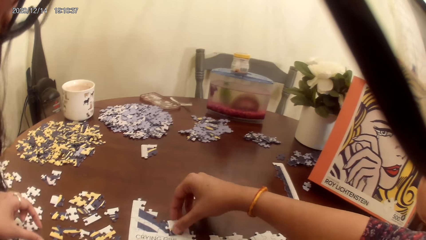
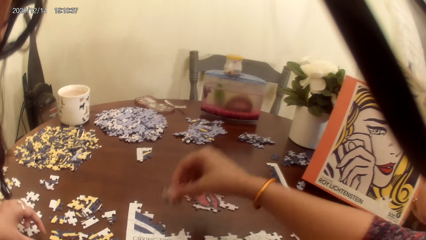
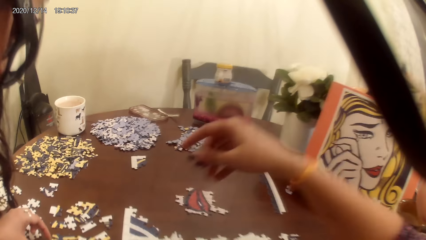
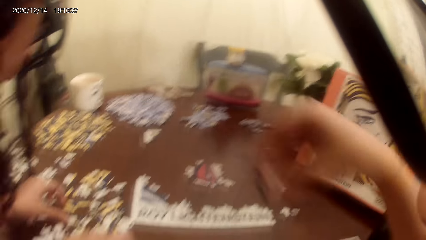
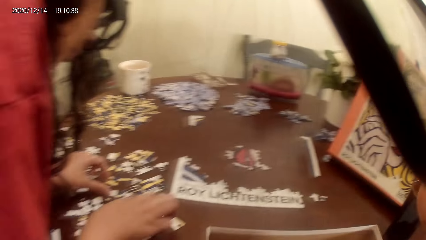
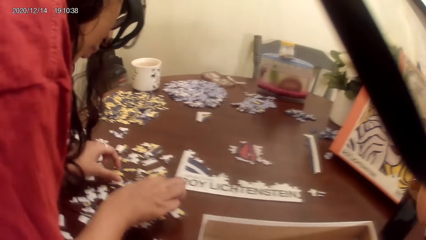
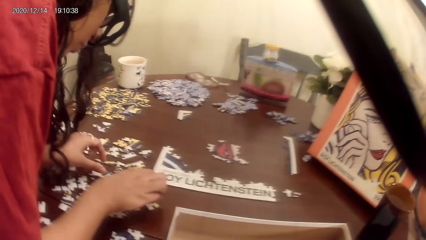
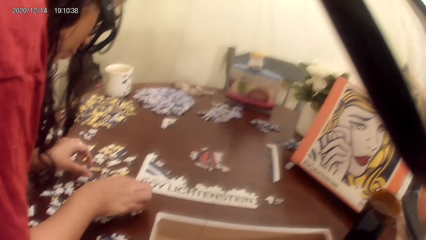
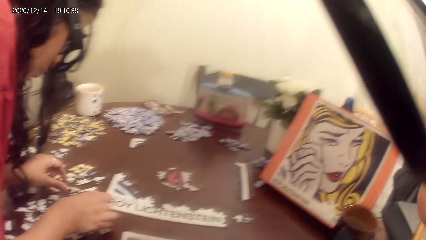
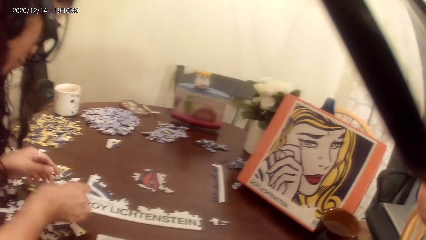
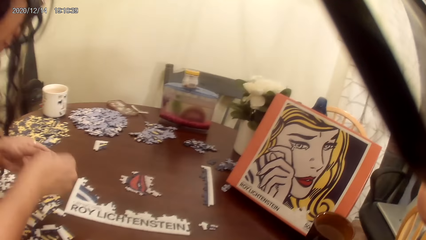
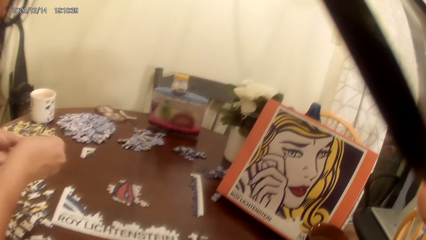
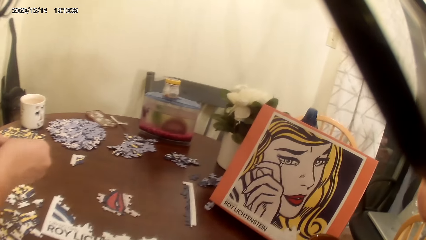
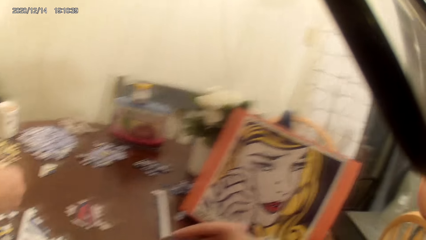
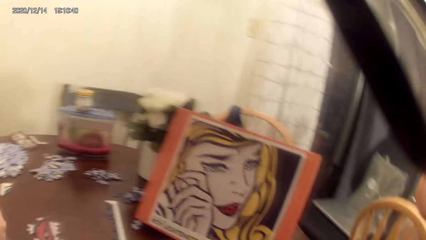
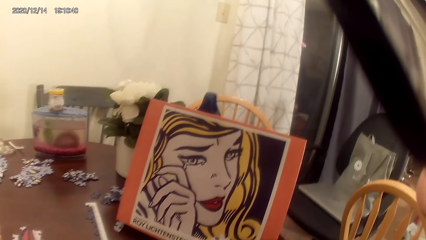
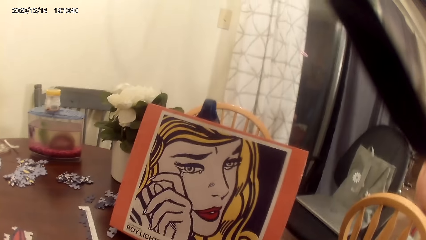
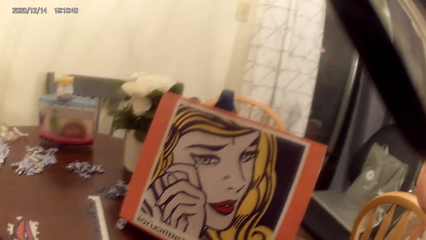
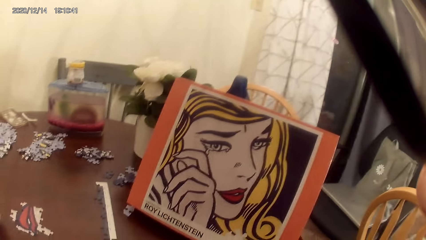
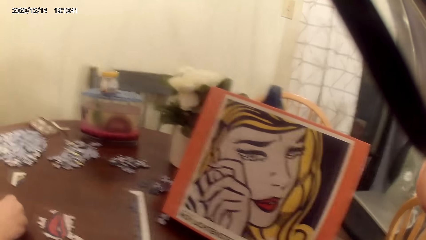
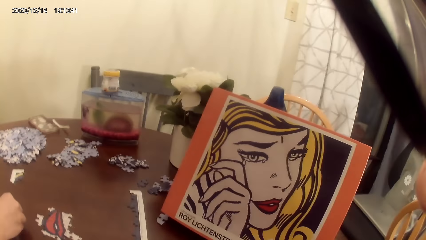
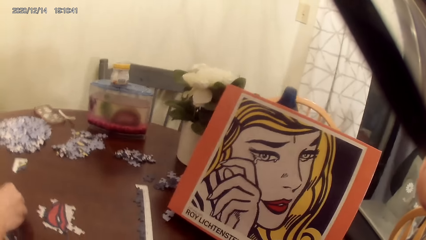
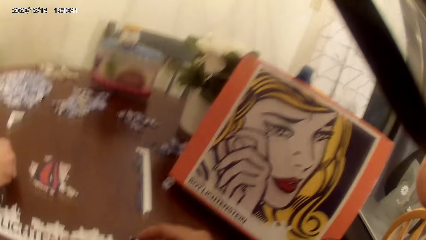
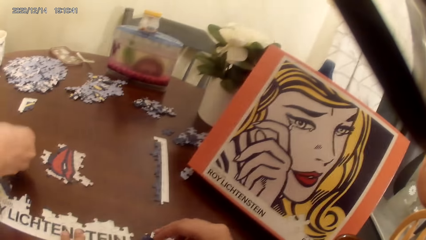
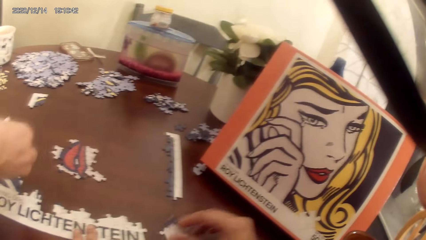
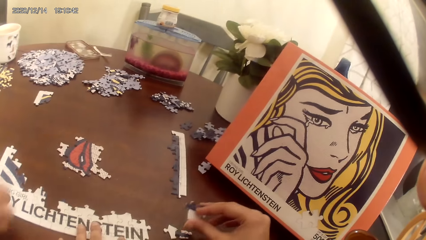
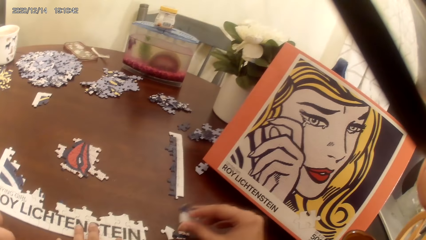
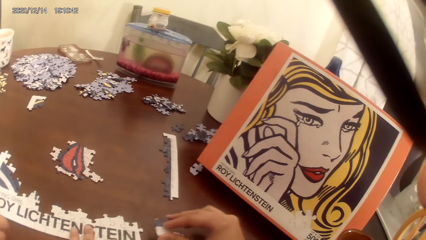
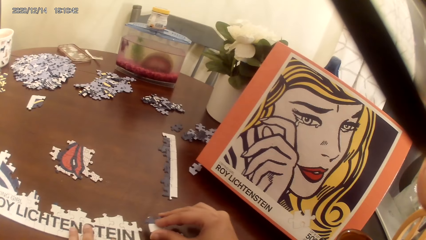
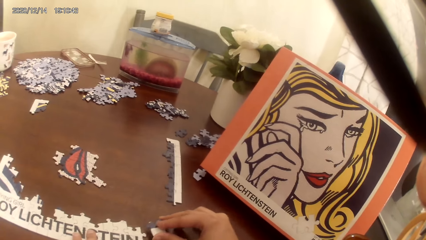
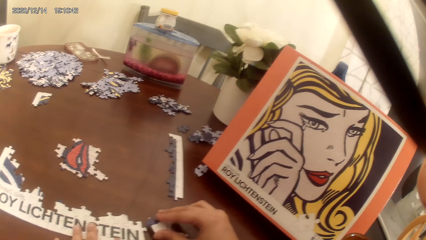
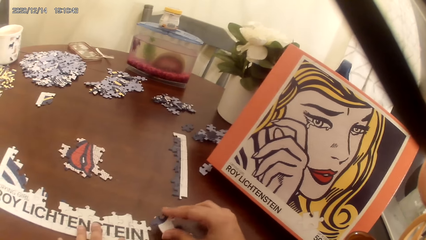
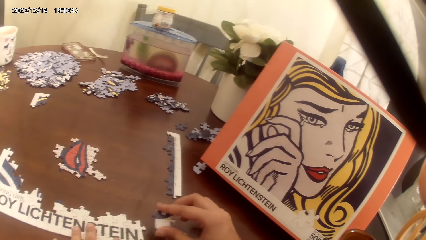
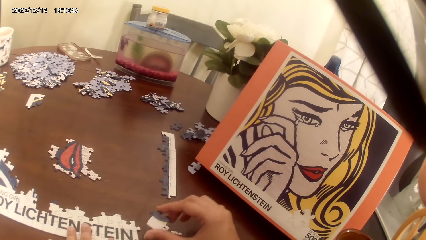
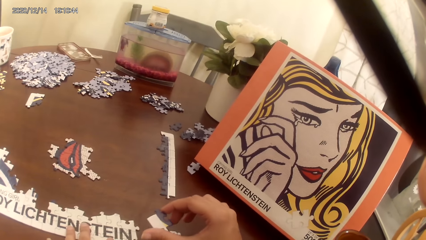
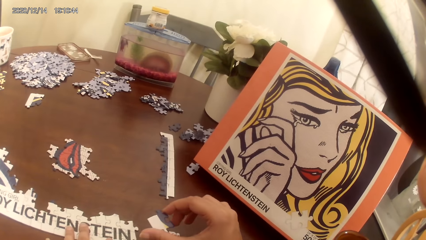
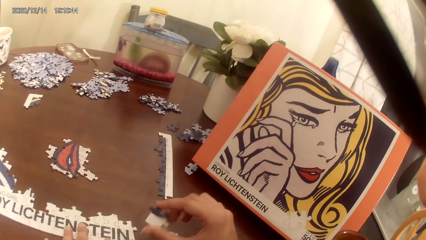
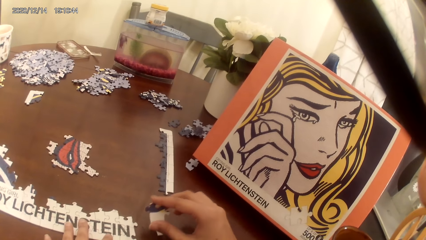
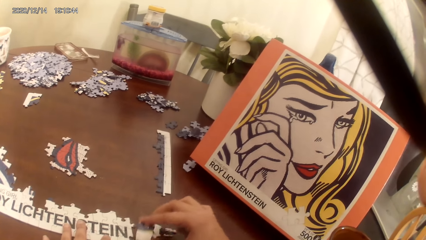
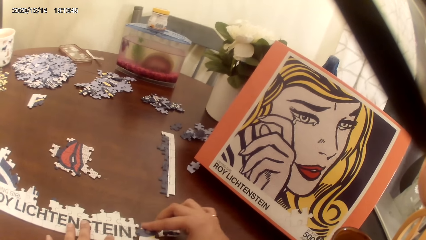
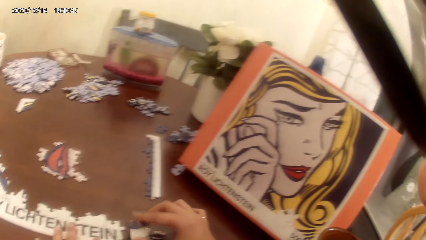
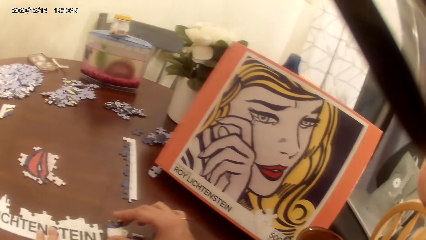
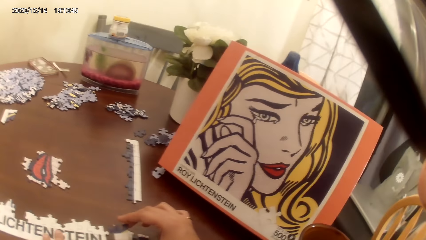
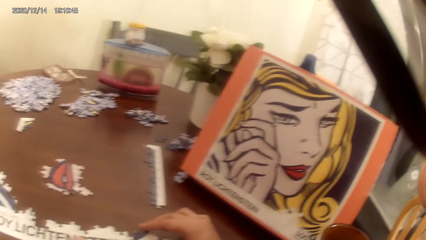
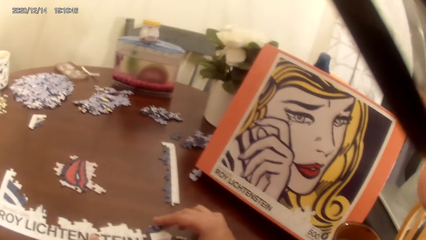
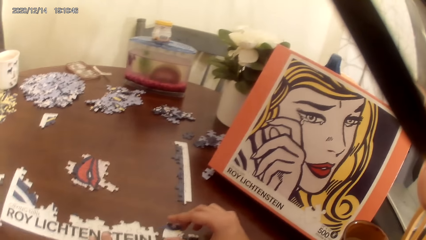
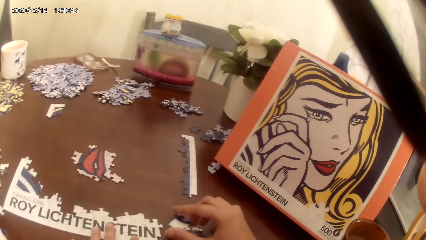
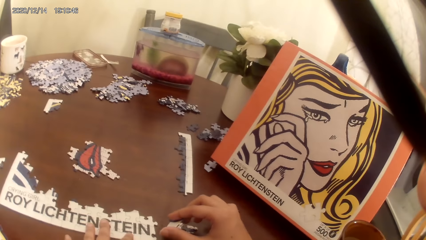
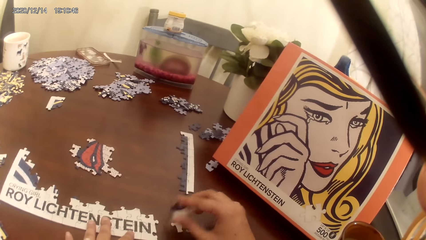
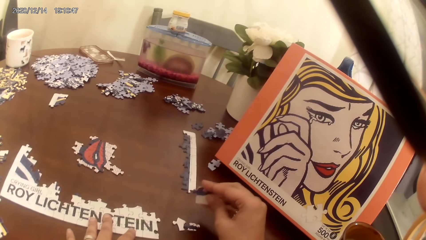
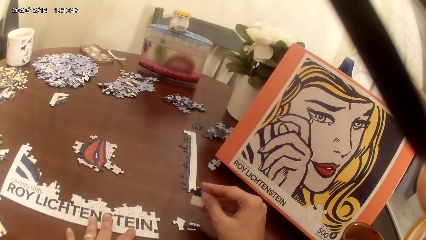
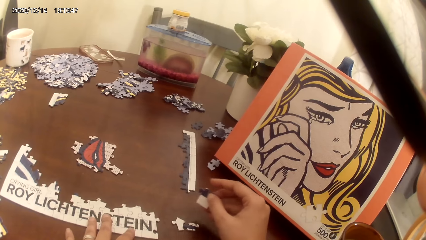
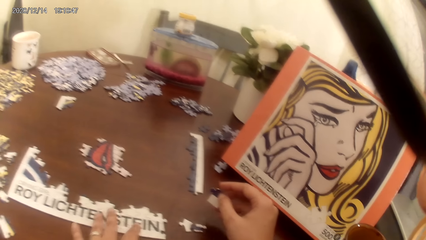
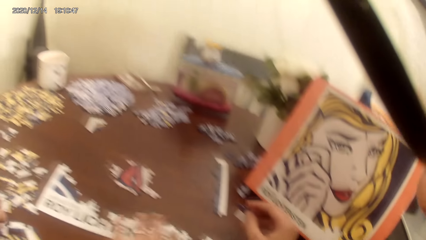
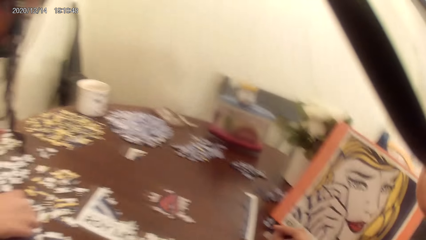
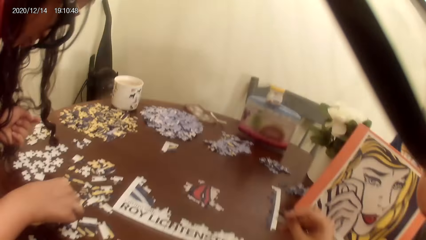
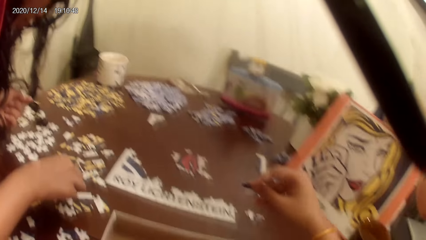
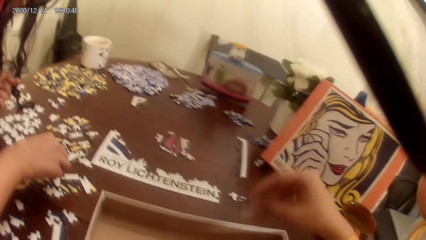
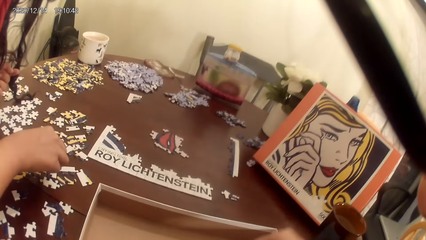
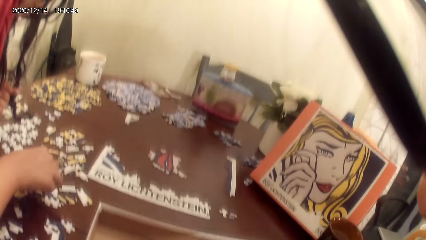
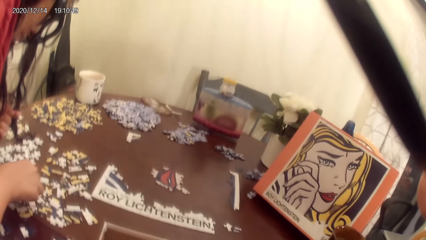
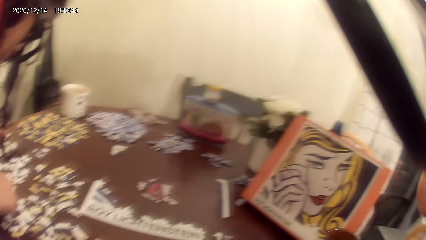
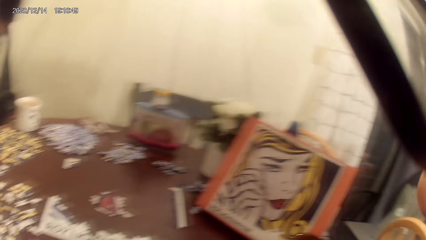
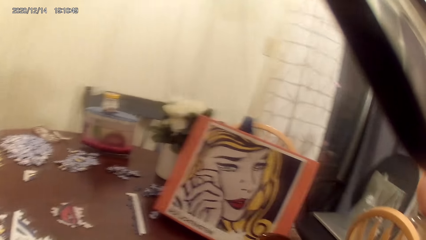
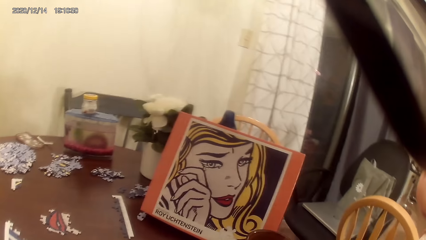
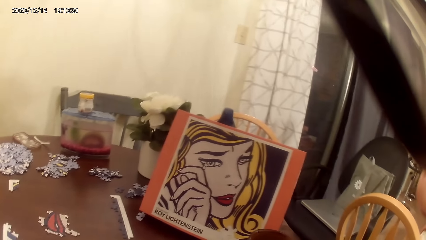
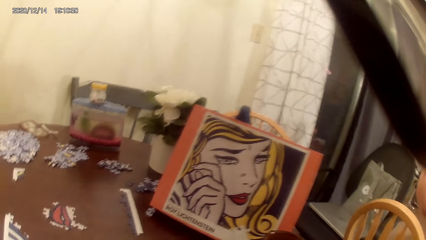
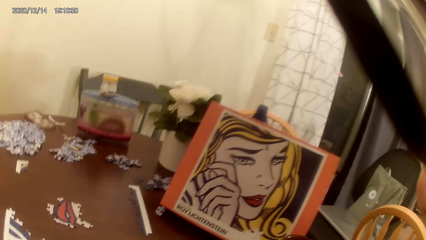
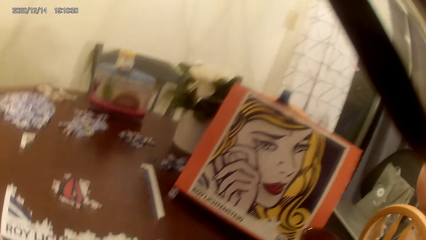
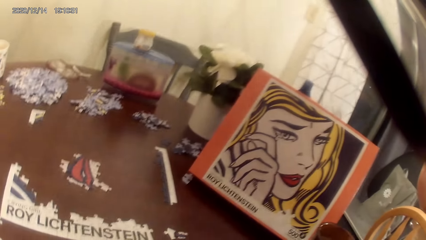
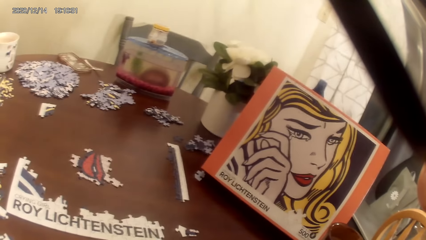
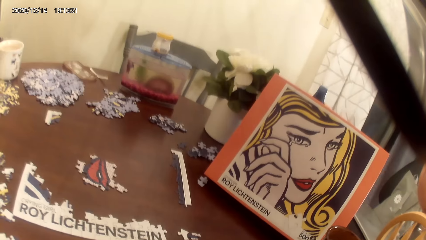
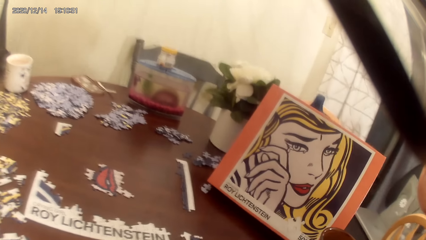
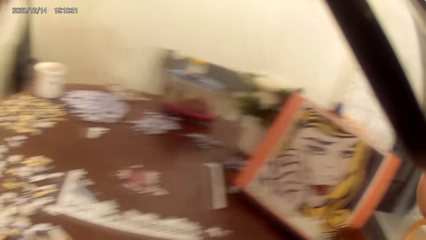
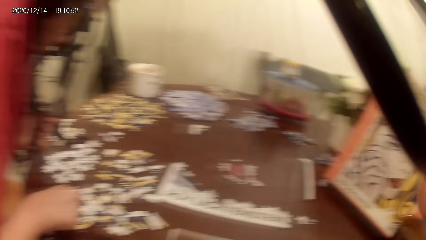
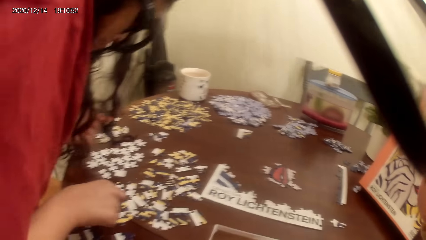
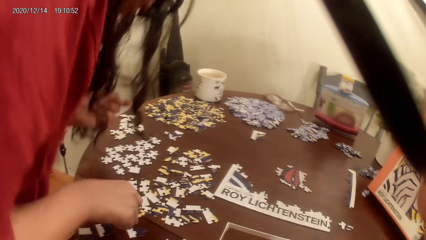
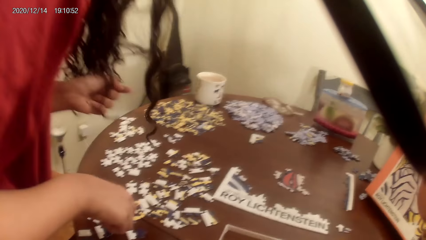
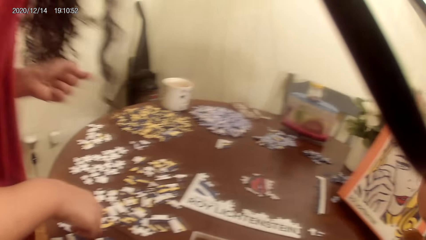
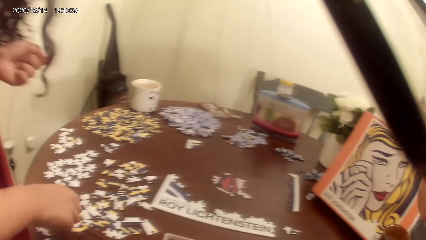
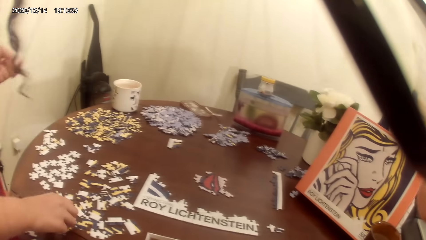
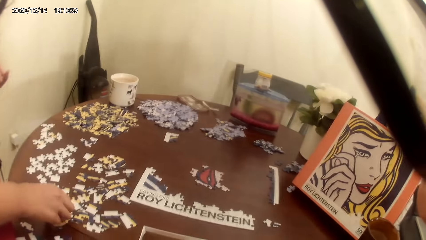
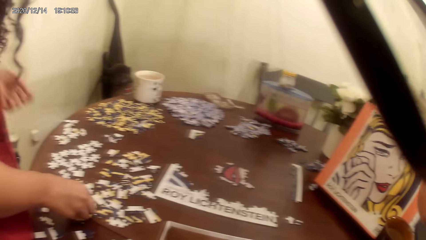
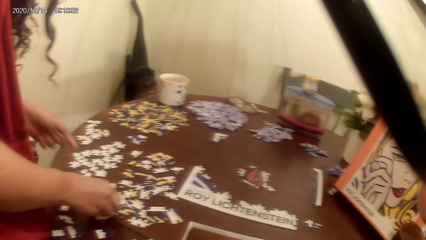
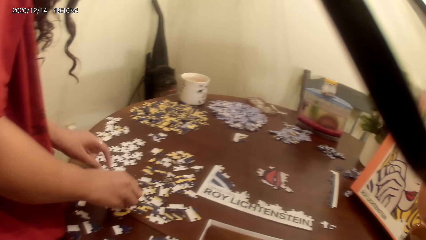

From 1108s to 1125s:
The camera wearer picks up the card from a cardboard. They act on music from a radio.
